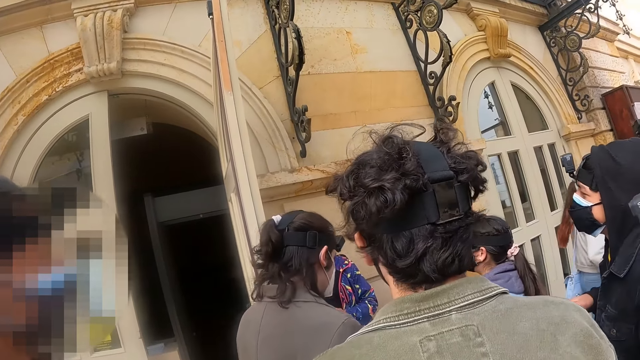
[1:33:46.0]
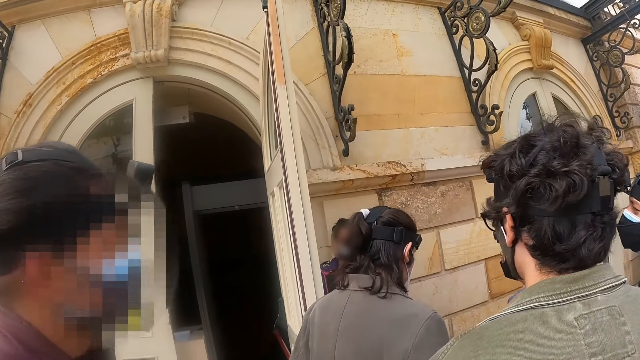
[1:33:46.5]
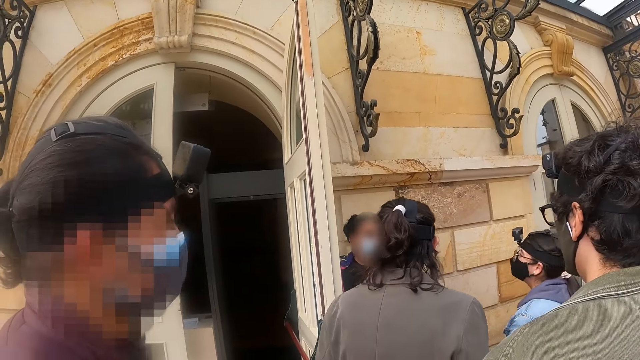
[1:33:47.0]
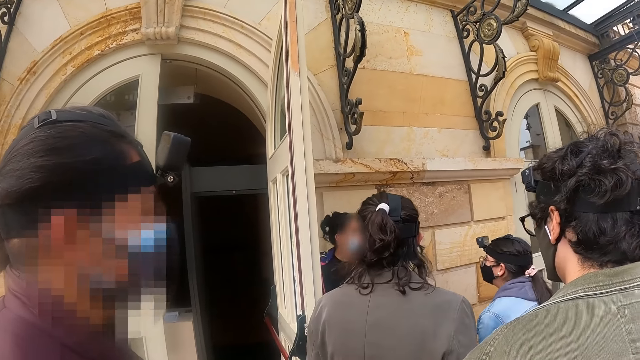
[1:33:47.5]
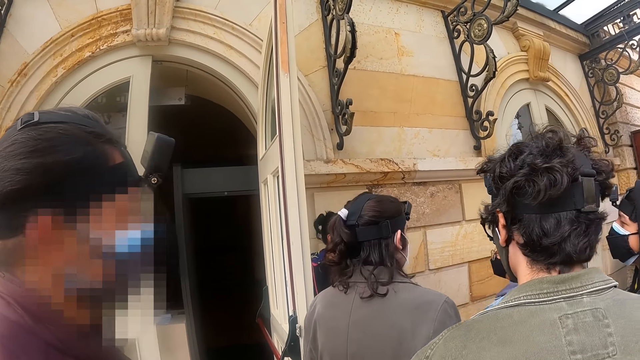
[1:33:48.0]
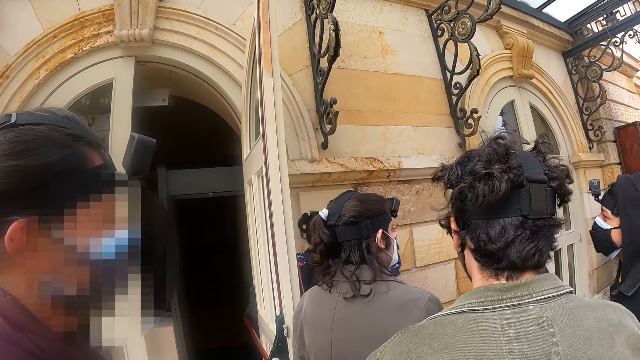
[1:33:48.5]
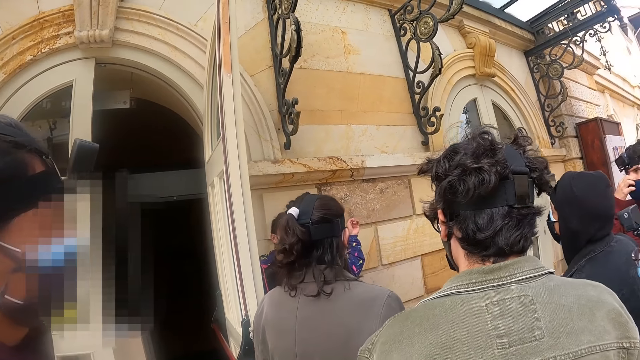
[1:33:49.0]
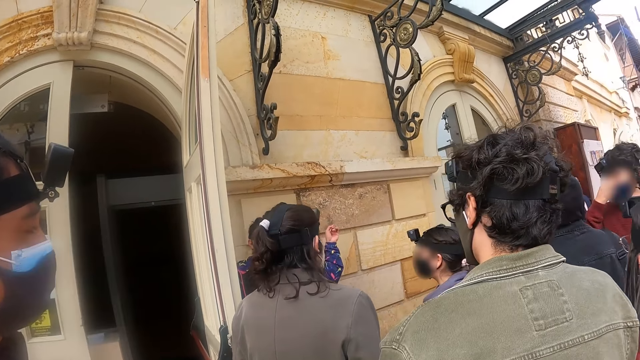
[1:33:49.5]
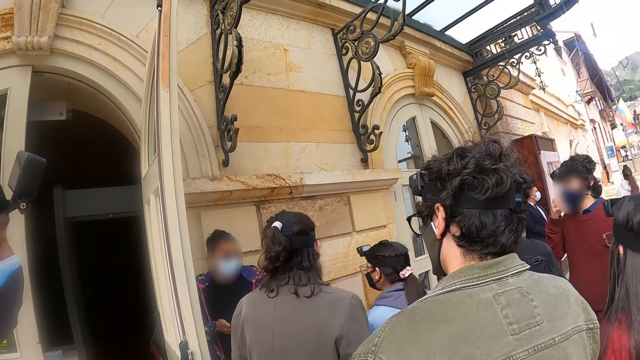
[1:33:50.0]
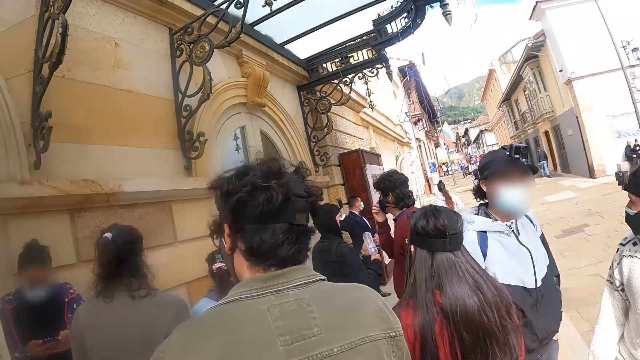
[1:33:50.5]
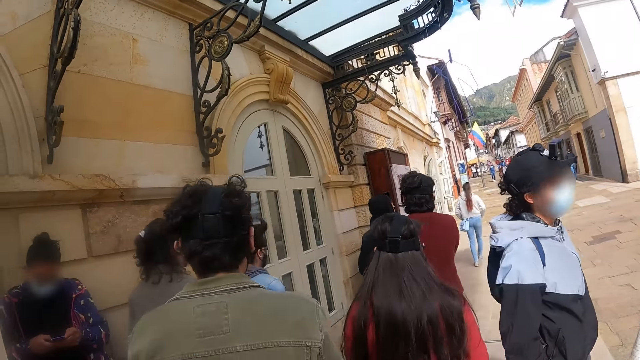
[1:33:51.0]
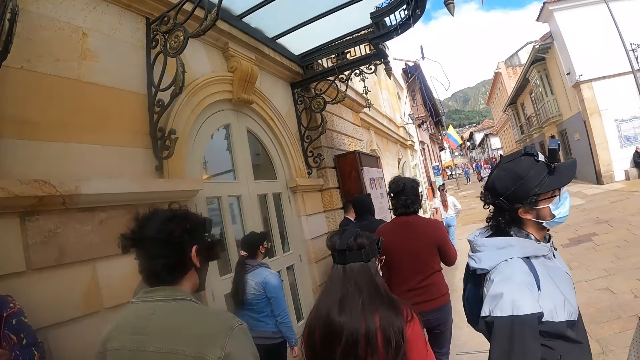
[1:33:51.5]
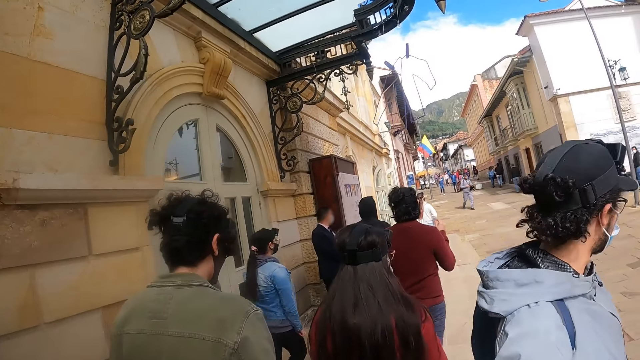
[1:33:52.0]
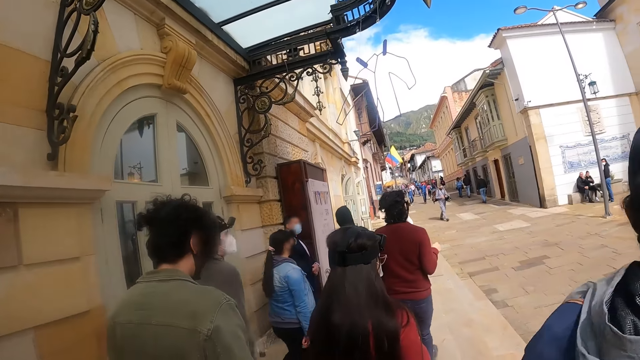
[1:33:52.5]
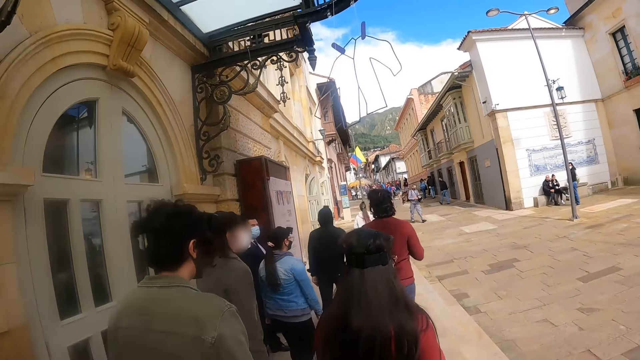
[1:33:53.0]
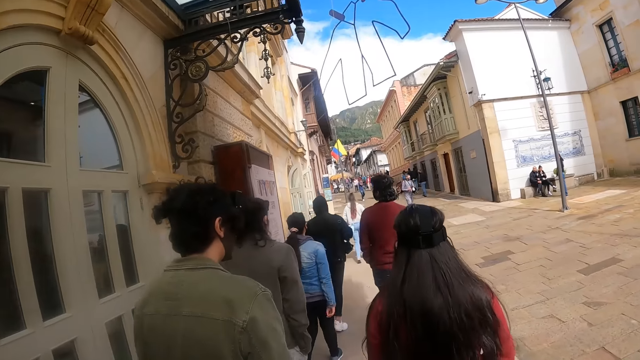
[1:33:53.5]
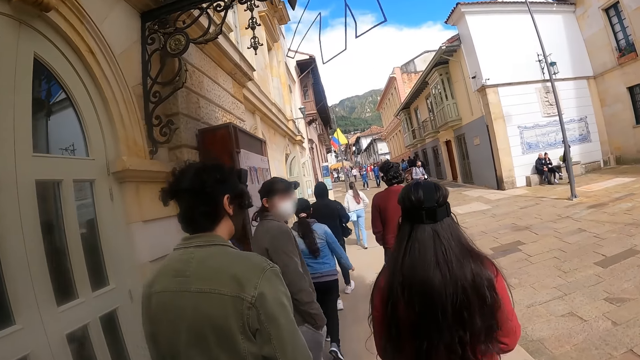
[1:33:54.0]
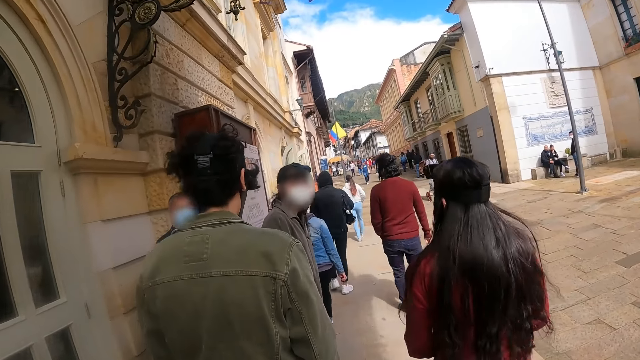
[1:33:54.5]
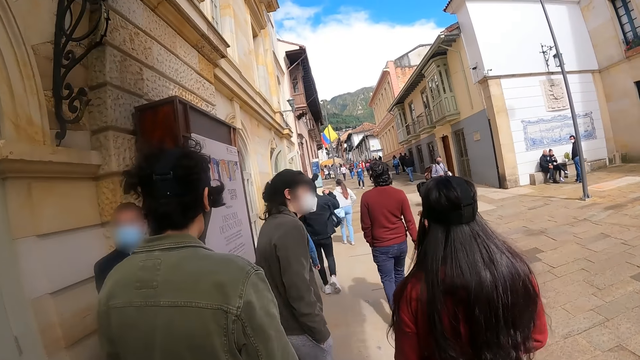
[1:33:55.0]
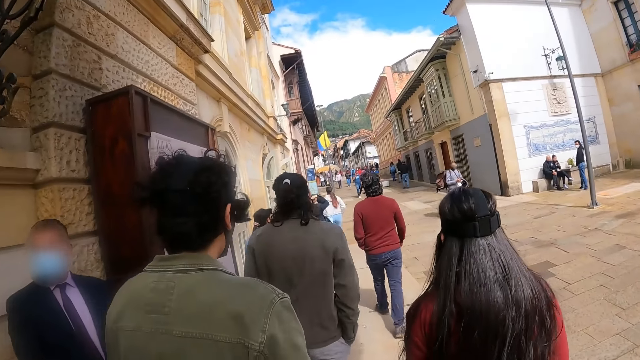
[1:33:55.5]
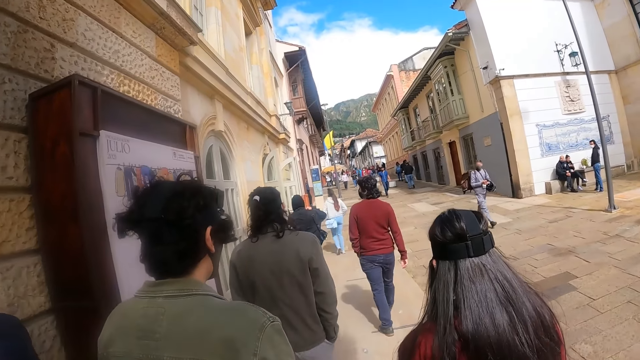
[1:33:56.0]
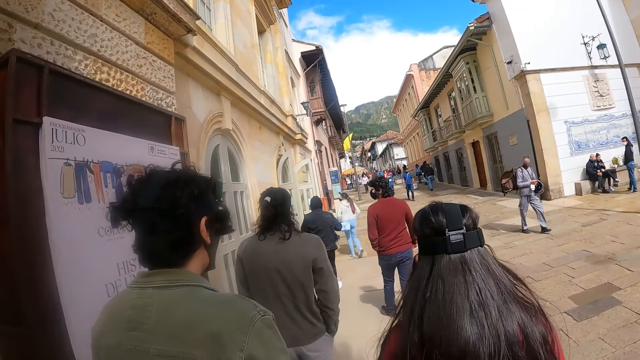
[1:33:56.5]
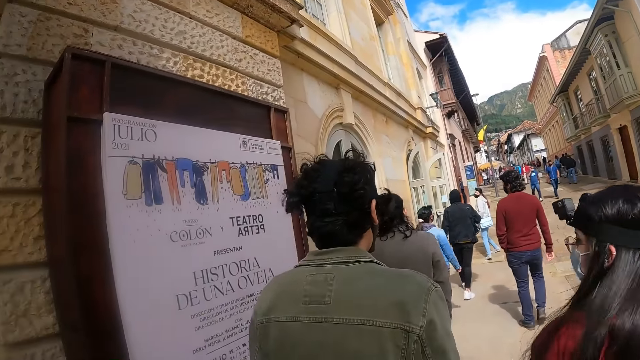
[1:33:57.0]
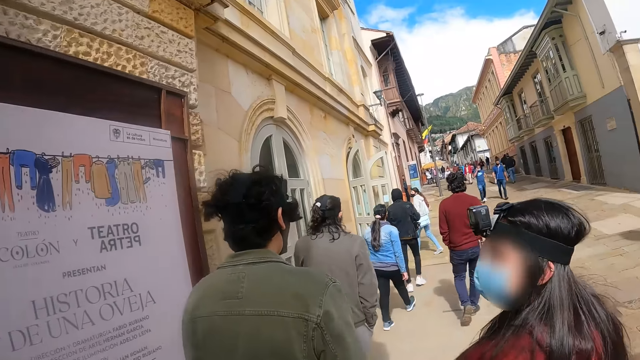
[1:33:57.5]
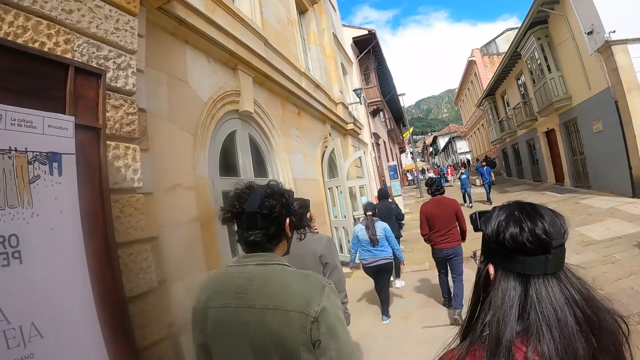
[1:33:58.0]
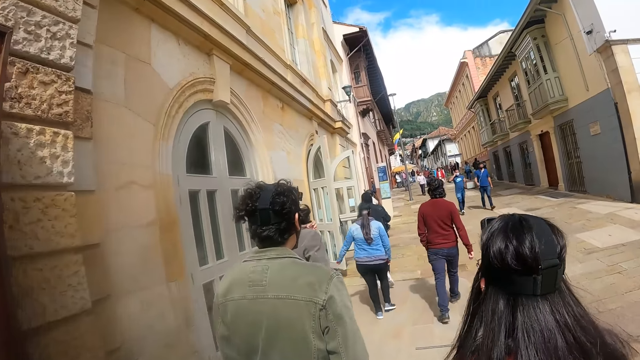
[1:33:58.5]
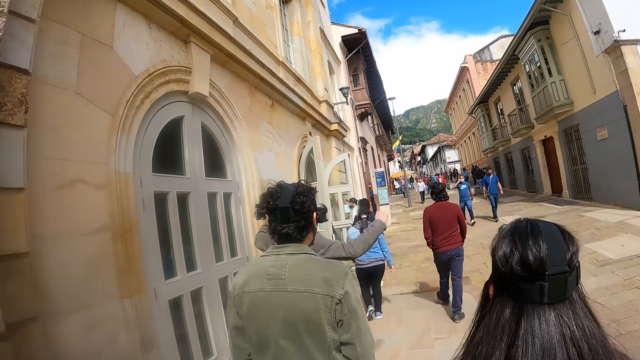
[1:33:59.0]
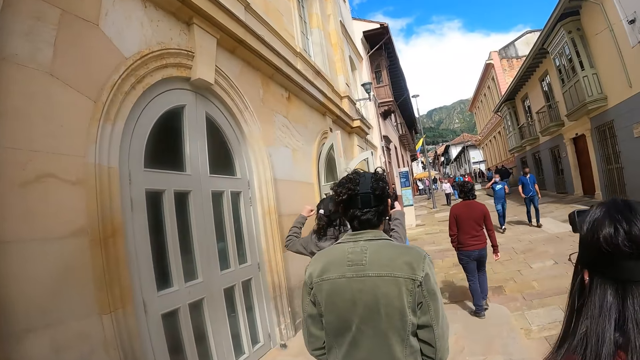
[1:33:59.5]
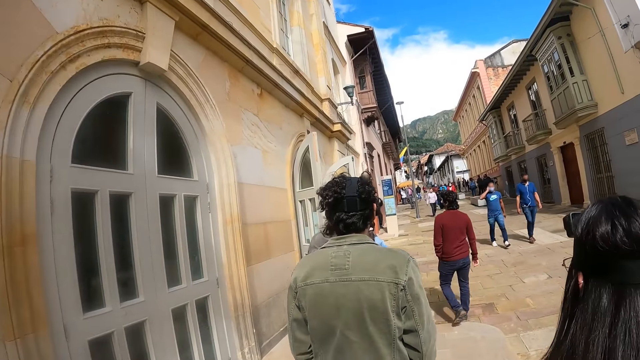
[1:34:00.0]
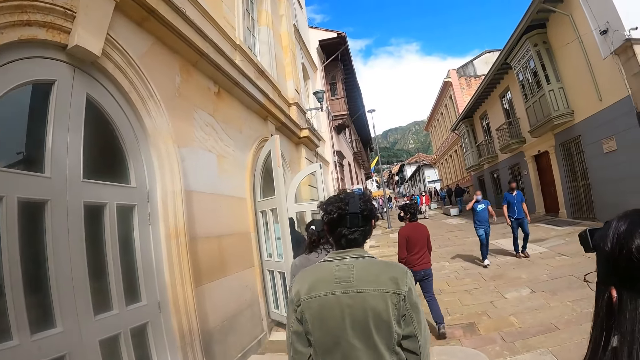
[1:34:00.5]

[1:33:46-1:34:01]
A lady points a finger. Five other ladies walk. The camera wearer walks on the road. The five ladies enter a room.

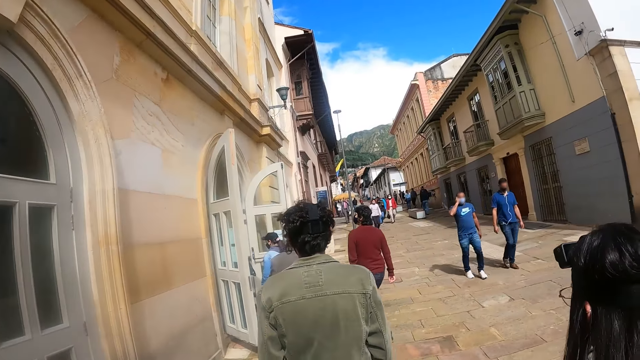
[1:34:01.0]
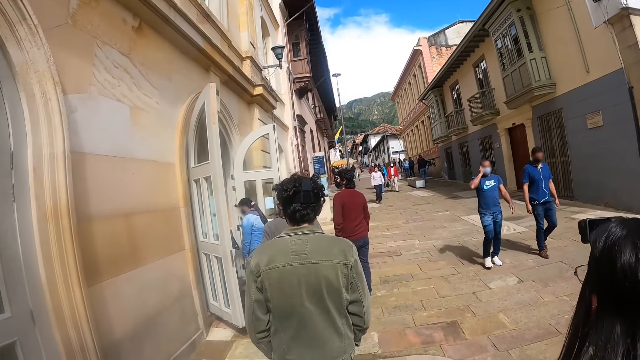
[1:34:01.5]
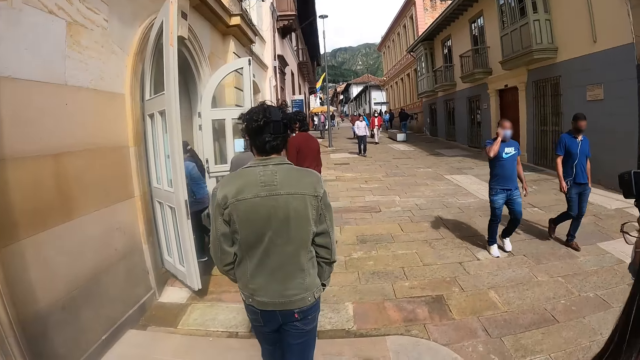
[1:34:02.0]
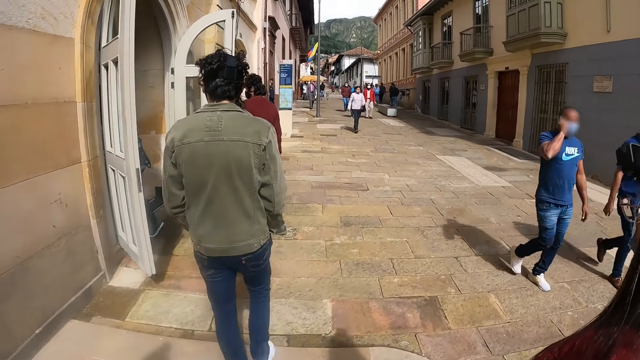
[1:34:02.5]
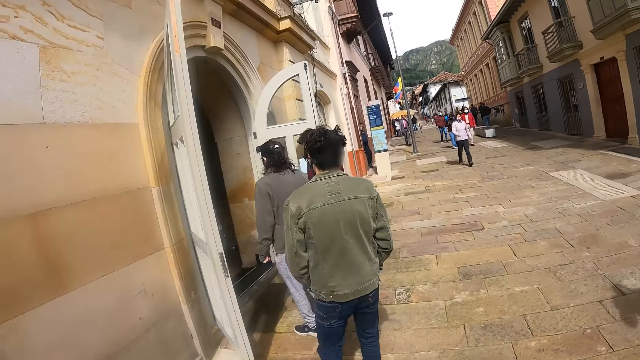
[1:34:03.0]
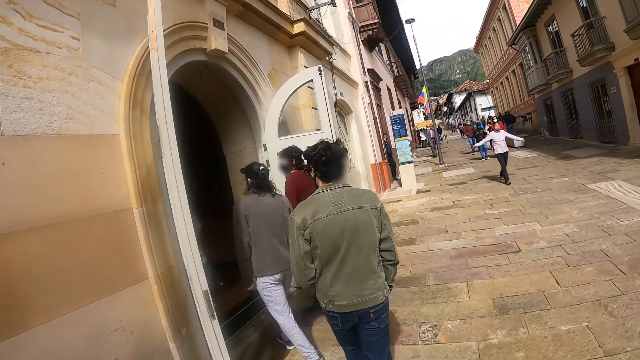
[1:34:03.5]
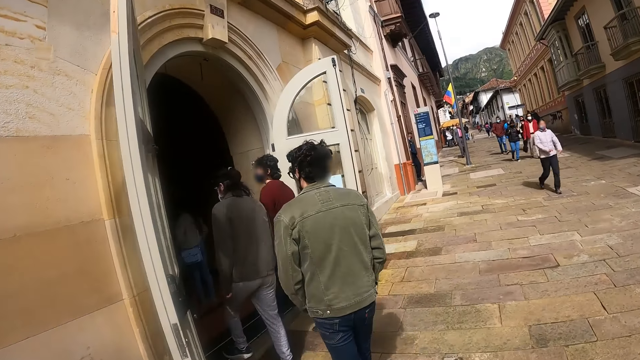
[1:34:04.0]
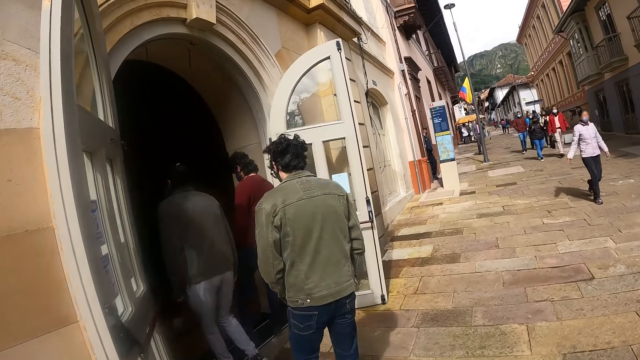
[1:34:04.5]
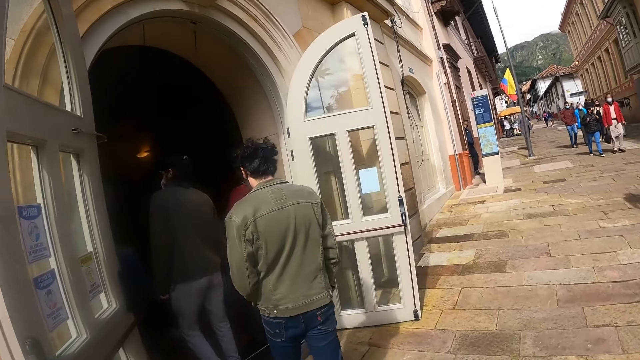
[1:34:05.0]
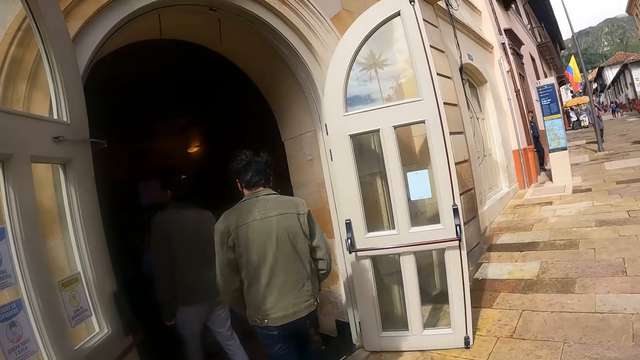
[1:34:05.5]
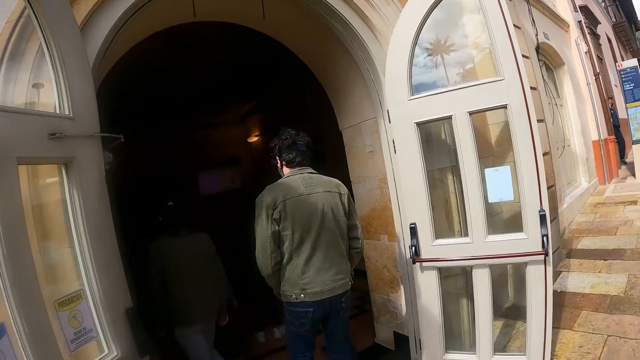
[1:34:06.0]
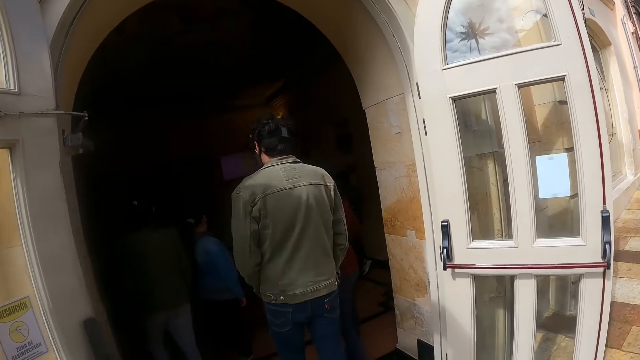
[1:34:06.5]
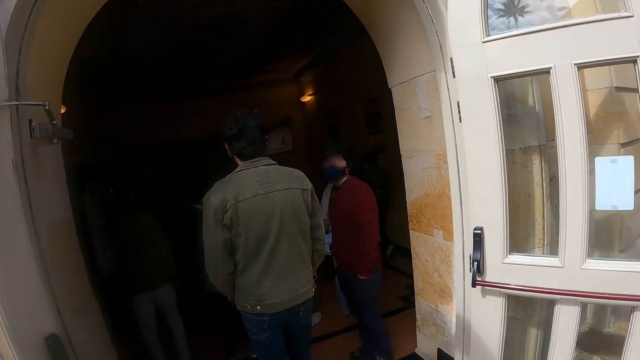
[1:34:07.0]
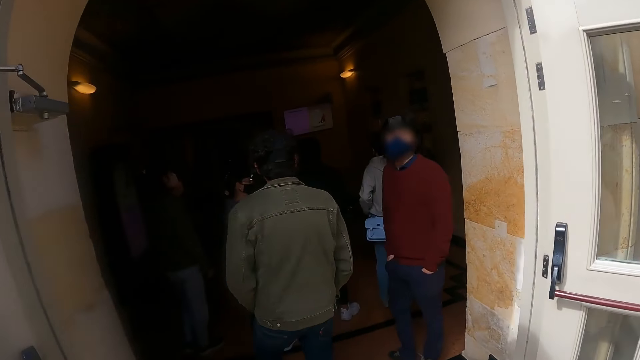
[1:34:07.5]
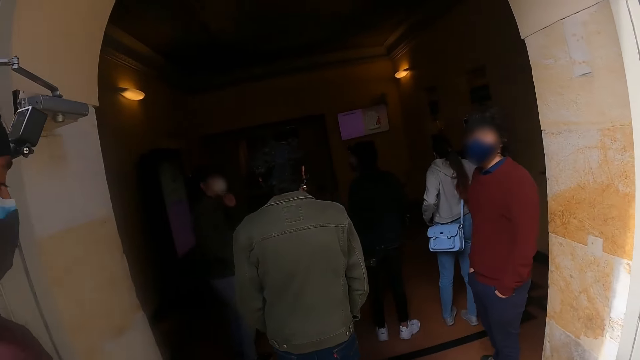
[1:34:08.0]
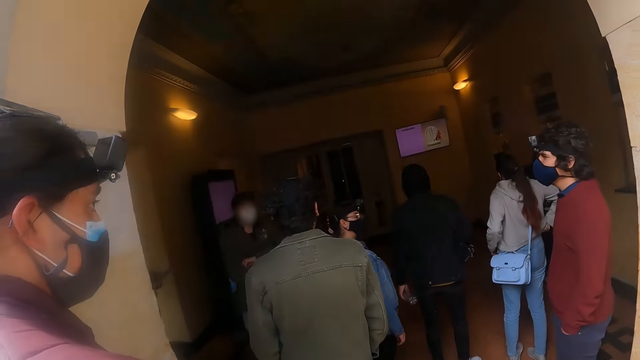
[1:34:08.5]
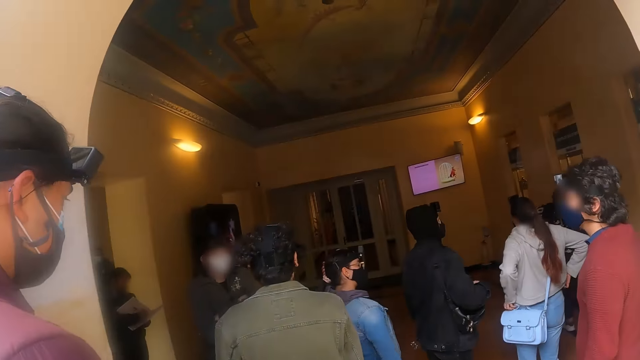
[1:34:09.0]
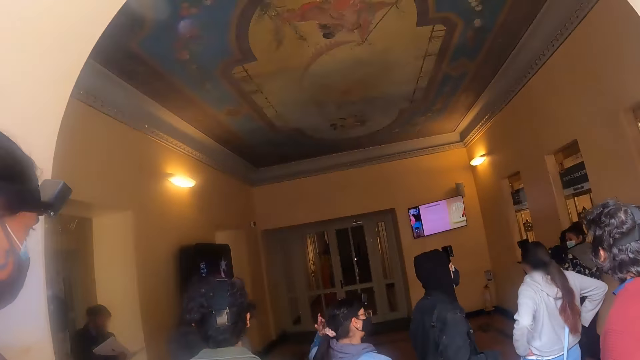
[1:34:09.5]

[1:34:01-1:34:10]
The camera wearer enters a building.
